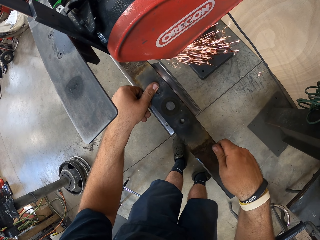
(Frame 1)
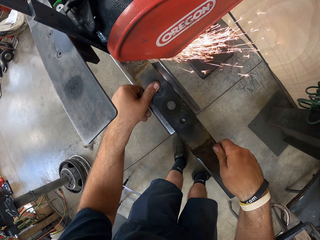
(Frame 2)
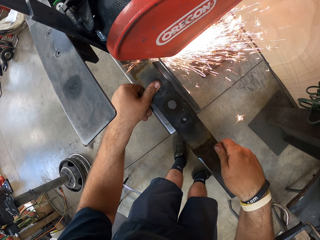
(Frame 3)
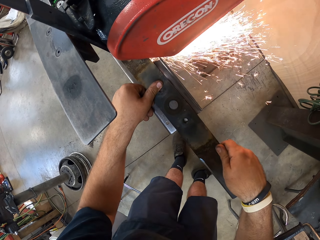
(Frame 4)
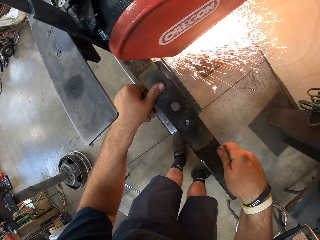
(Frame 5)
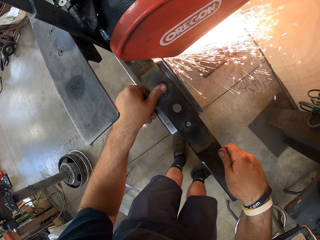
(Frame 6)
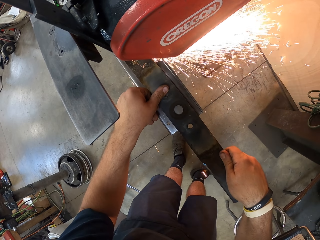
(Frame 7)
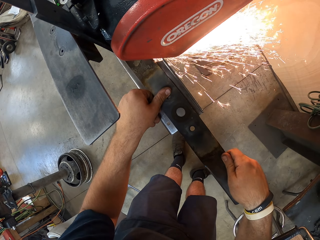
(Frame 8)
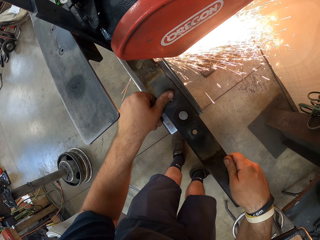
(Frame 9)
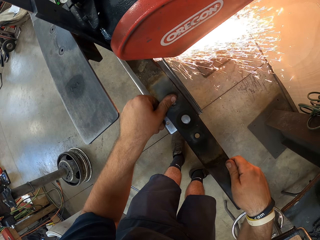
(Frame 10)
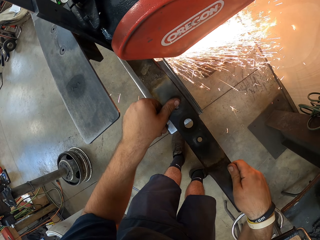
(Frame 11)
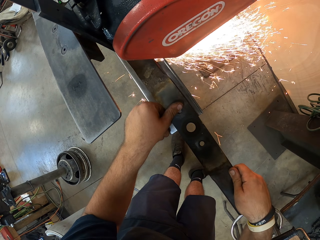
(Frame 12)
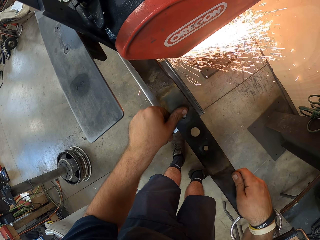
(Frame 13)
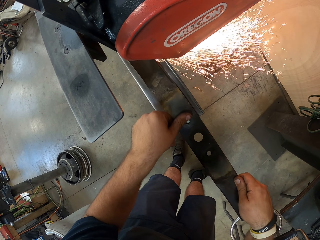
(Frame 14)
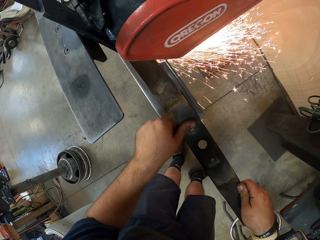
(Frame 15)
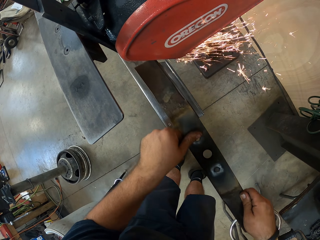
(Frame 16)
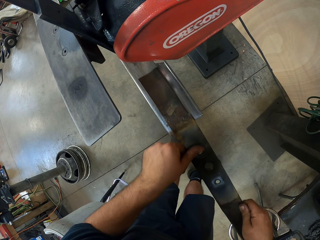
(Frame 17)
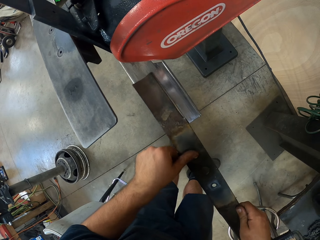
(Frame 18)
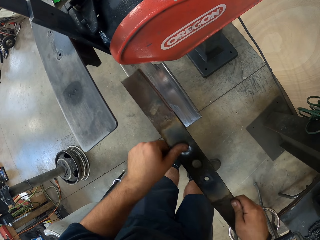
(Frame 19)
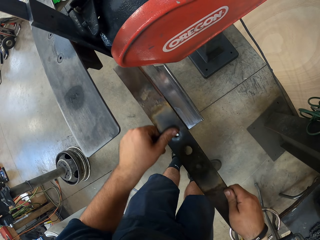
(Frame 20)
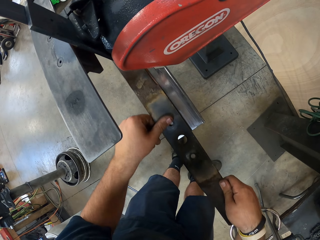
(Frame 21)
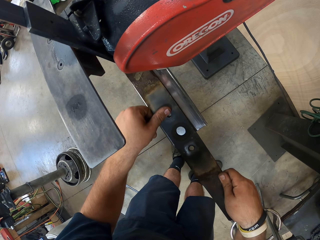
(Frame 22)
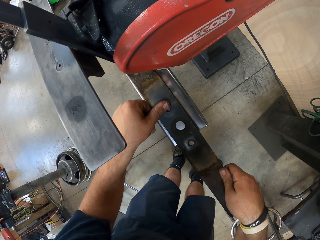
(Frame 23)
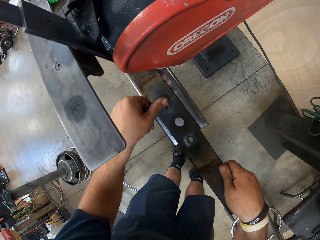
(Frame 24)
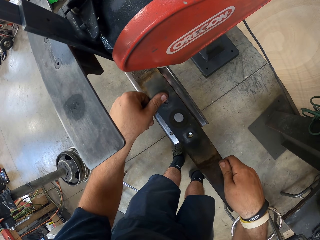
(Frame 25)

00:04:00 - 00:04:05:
The camera wearer sharpens the edge of the blade.

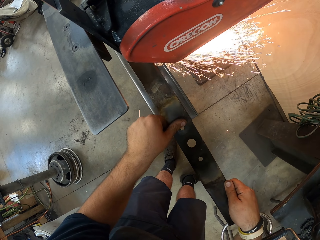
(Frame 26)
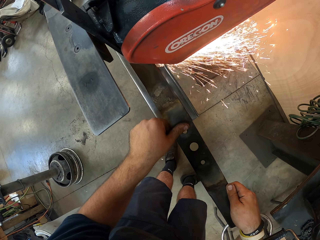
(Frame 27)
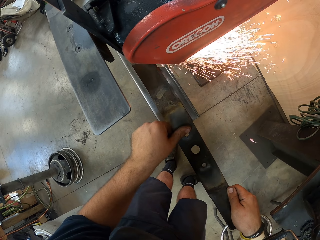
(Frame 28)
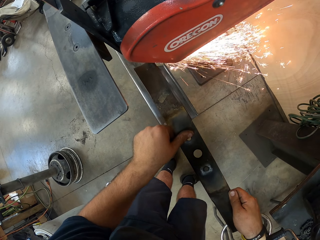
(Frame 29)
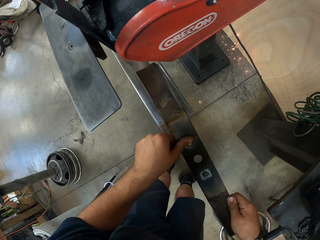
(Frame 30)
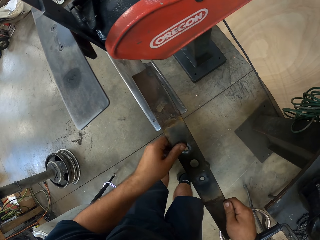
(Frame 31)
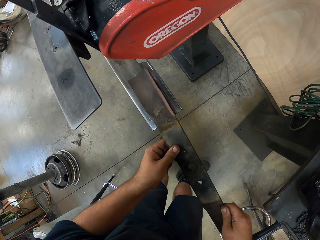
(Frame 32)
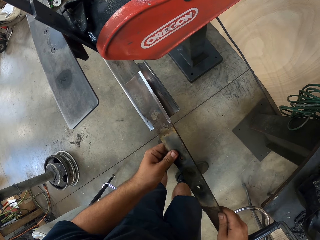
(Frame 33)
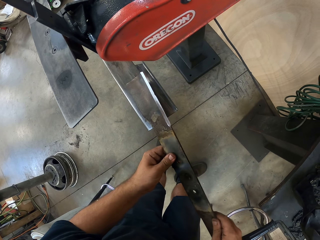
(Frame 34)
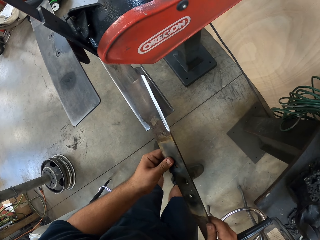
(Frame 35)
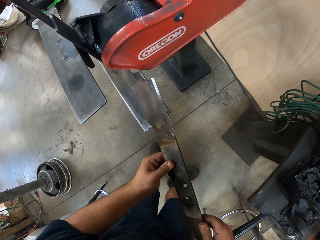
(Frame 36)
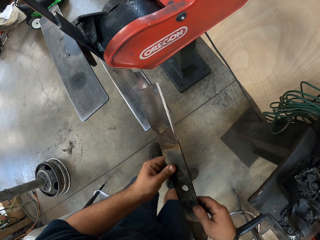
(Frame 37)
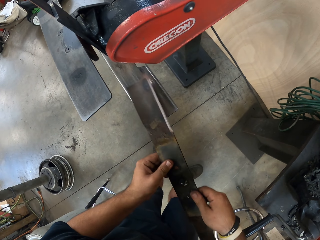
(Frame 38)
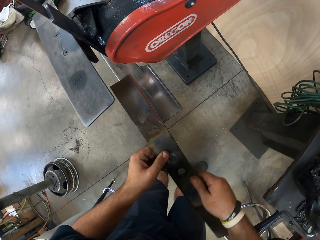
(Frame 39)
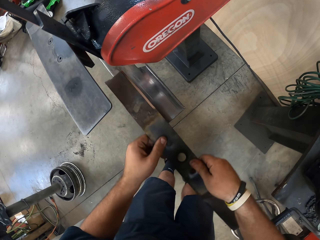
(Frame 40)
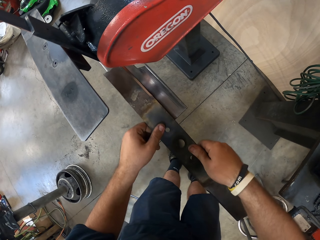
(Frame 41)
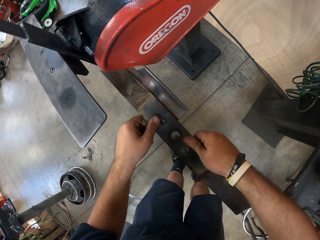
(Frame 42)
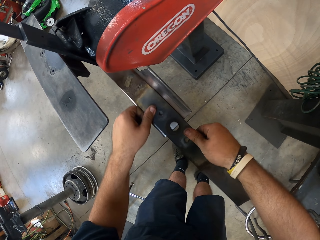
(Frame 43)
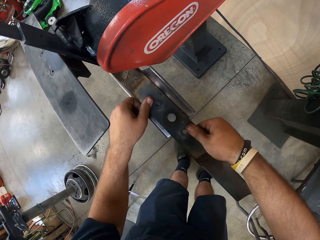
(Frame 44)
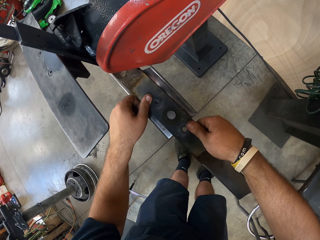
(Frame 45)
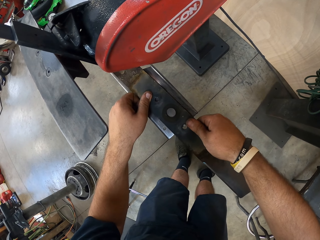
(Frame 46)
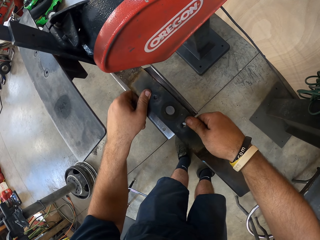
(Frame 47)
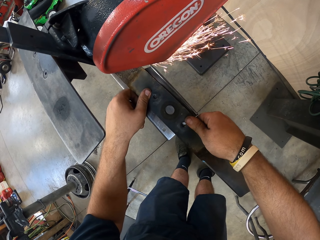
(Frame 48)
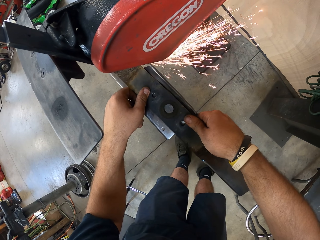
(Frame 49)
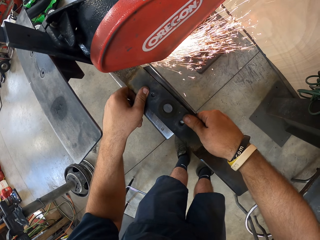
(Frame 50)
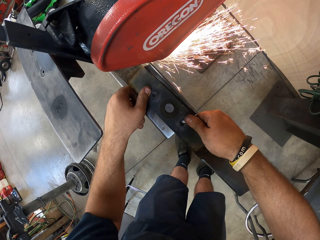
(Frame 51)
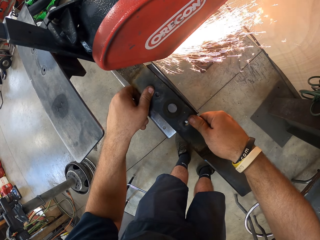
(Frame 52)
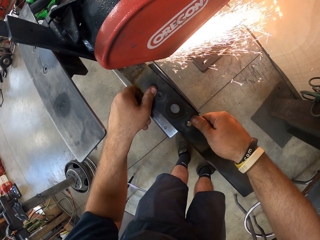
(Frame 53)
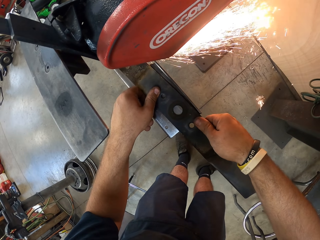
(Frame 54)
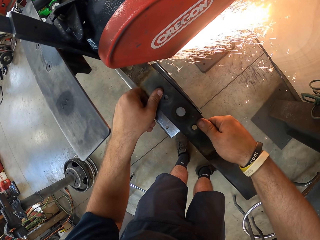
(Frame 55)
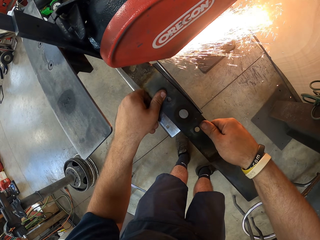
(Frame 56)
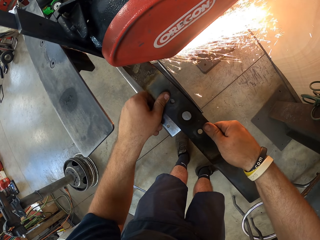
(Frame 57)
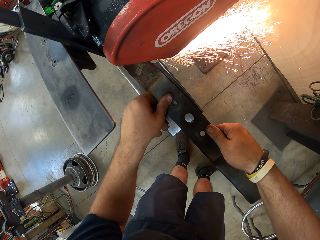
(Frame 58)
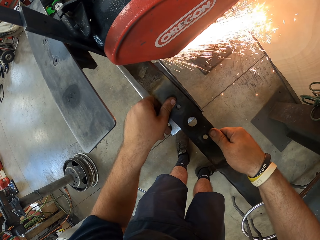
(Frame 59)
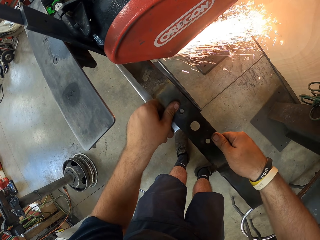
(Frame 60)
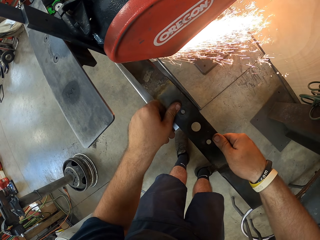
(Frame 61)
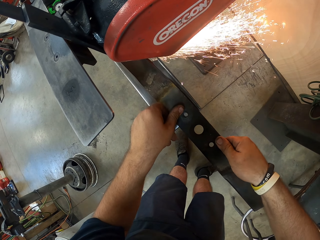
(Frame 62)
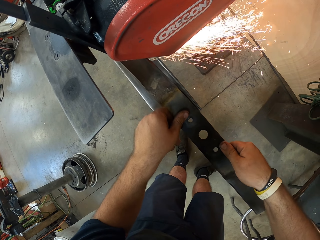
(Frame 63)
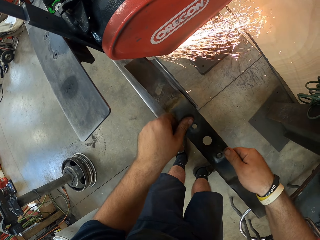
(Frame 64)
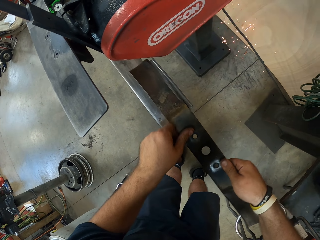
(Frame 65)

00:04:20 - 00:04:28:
The camera wearer turns the blade. They put the blade on the grinder. They sharpen the edge of the blade.

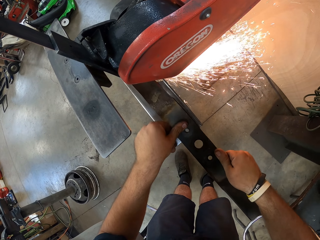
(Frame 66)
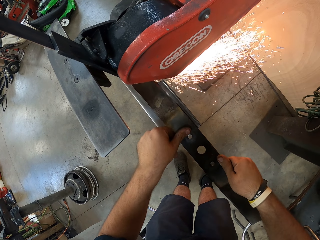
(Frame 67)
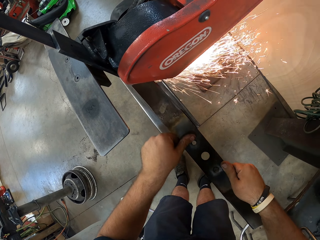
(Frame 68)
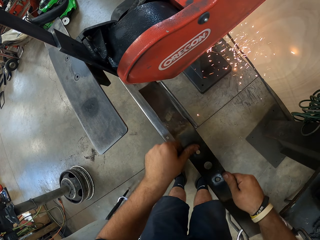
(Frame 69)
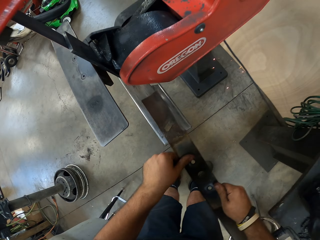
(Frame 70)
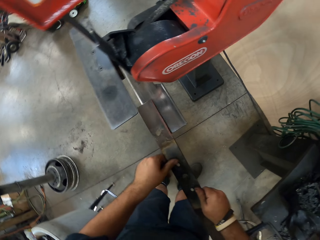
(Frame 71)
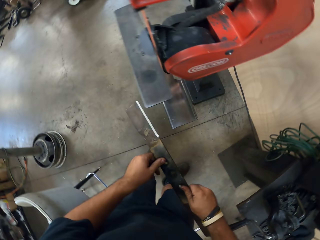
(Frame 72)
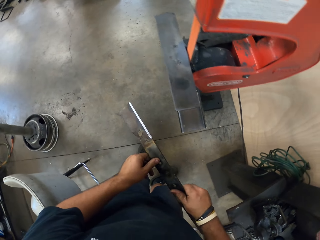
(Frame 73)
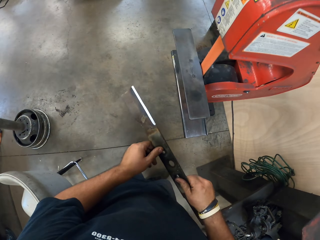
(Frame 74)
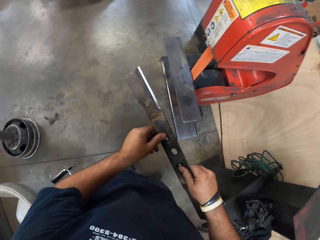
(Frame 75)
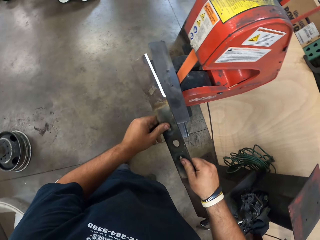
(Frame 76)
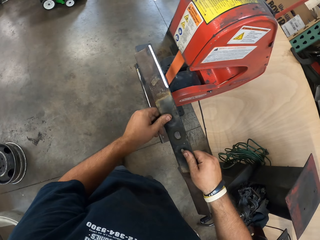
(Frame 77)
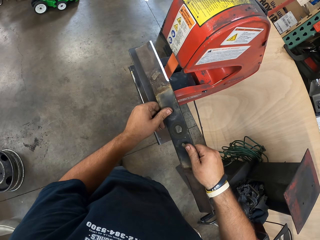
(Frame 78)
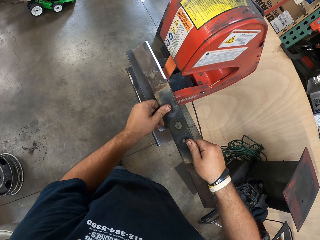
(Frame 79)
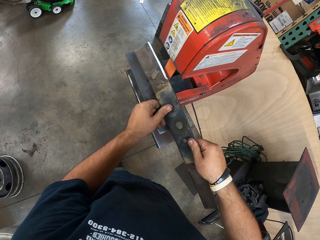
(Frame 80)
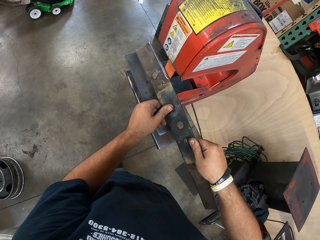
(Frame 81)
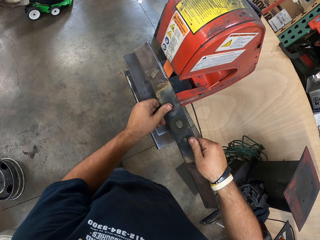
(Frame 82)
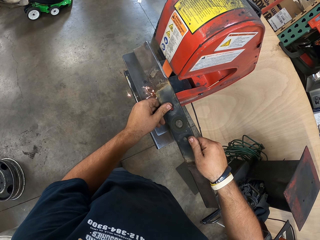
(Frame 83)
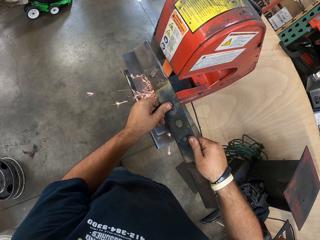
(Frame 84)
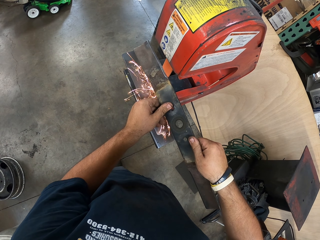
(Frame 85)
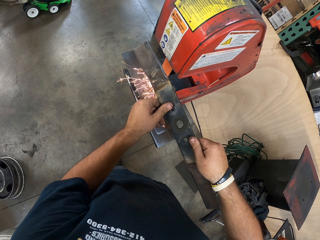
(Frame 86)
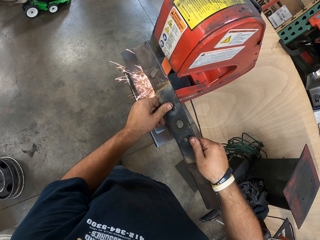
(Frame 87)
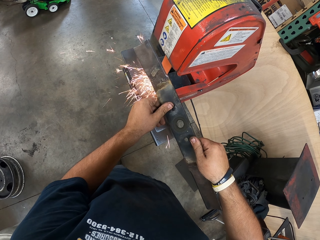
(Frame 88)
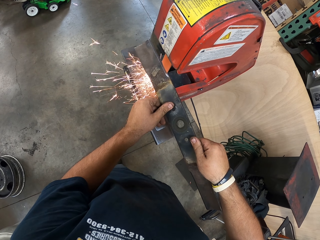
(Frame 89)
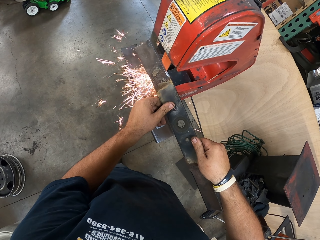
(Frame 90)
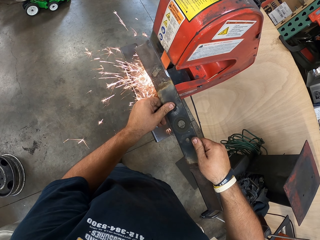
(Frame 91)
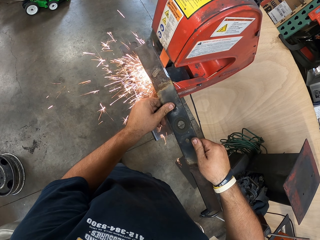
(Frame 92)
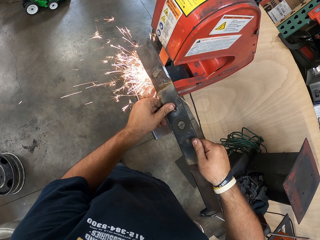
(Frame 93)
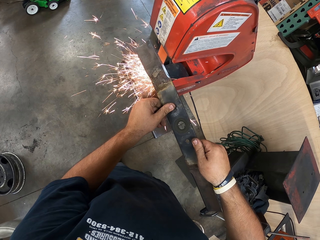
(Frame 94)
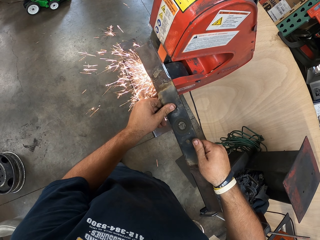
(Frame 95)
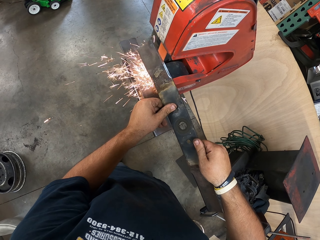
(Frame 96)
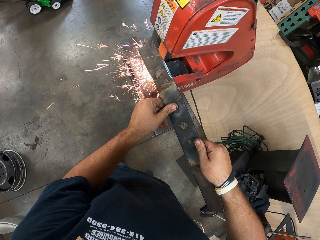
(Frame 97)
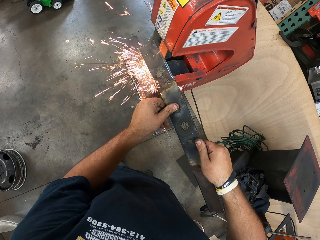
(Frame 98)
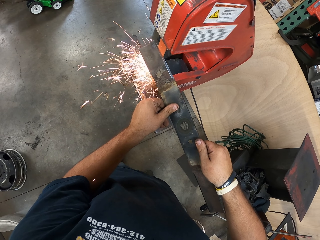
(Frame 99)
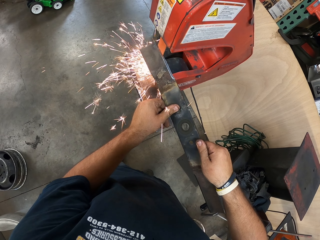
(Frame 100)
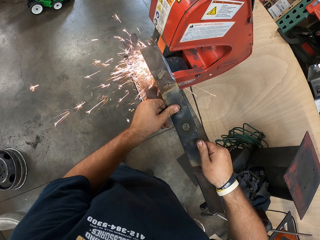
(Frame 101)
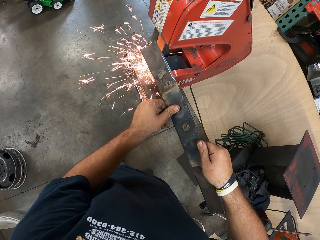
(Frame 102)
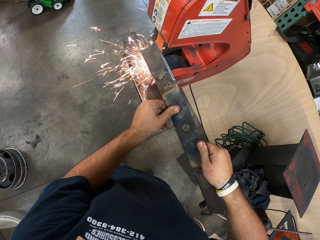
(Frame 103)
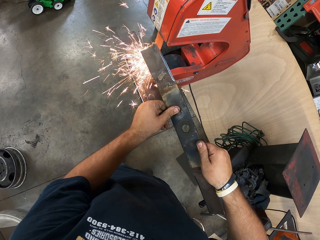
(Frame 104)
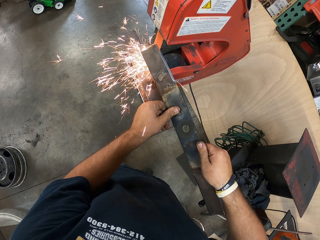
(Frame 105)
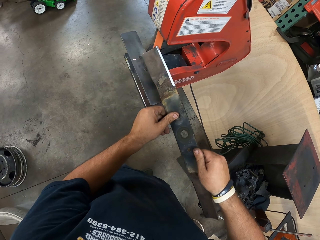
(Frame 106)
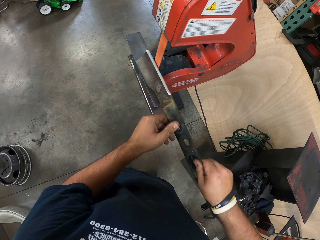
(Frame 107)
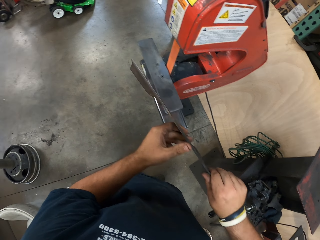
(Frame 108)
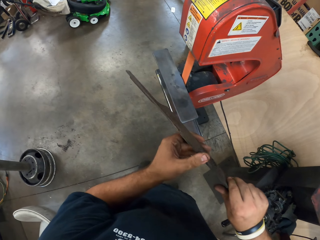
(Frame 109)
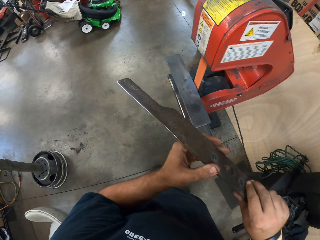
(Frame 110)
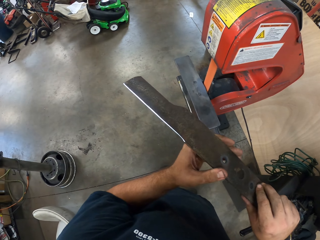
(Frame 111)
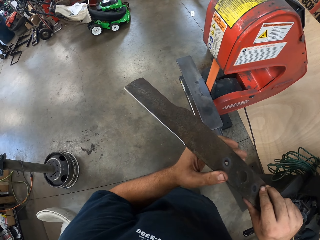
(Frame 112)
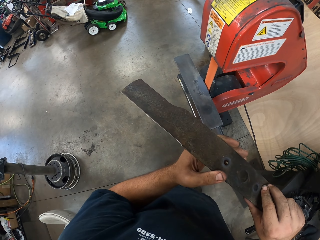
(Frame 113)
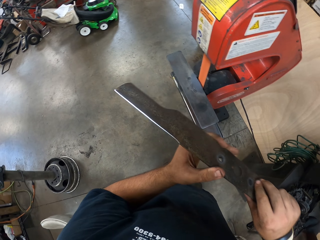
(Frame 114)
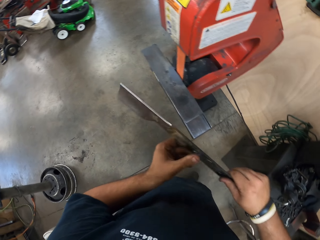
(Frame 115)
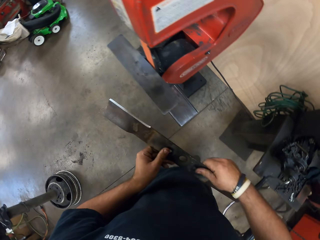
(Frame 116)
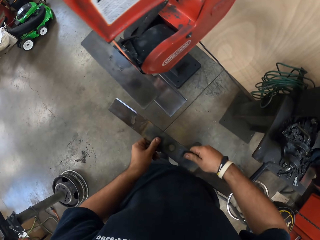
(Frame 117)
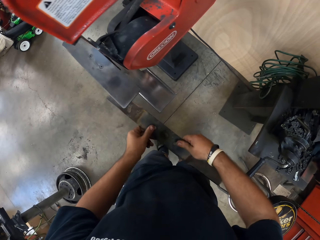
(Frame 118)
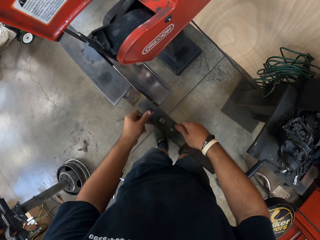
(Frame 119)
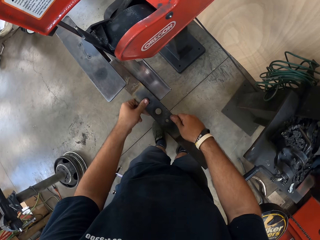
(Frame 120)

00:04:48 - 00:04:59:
The camera wearer moves the blade. They sharpen the edge of the metal blade on the upper blade. They look at the side of the blade.
